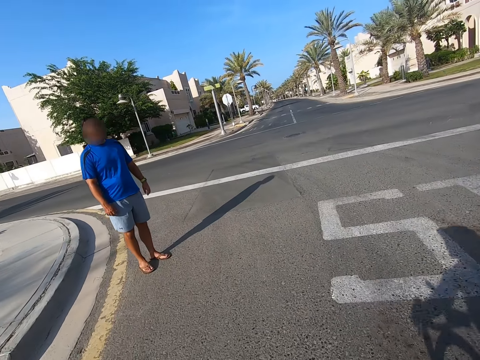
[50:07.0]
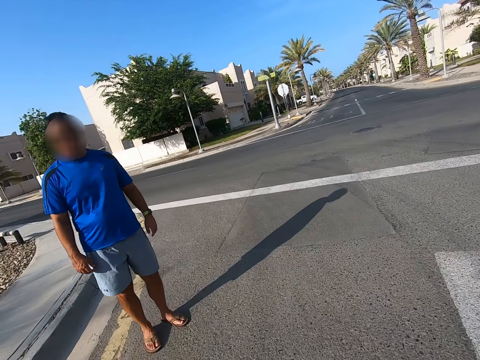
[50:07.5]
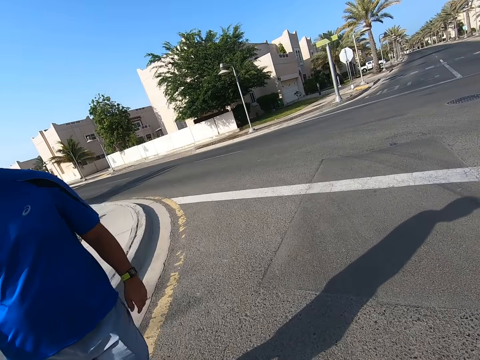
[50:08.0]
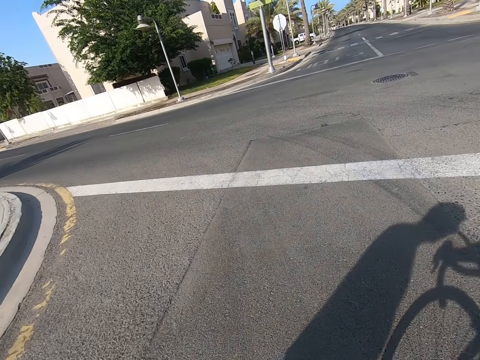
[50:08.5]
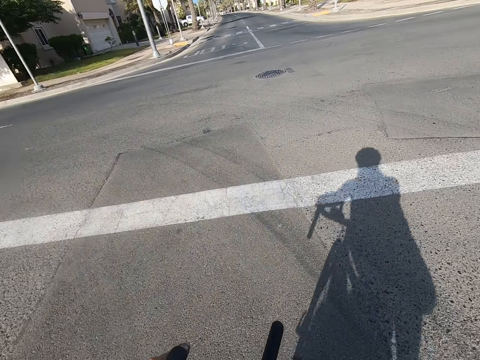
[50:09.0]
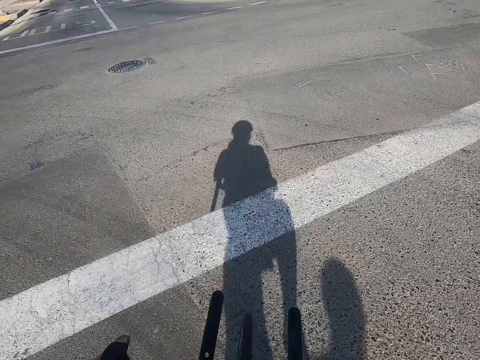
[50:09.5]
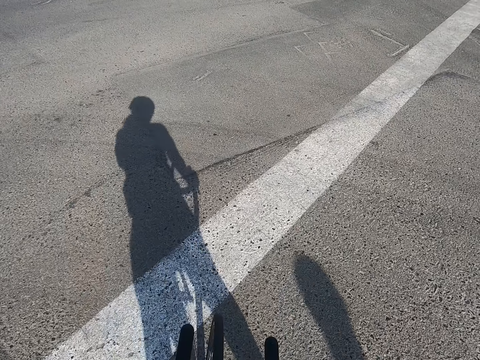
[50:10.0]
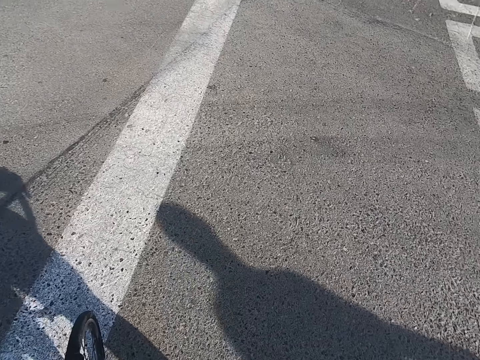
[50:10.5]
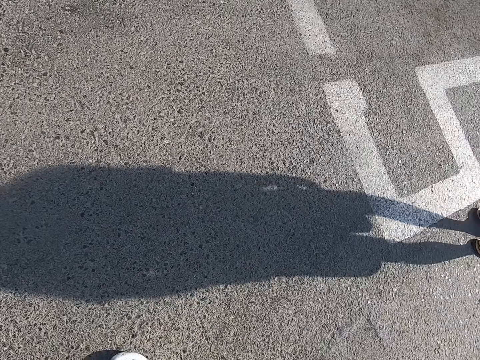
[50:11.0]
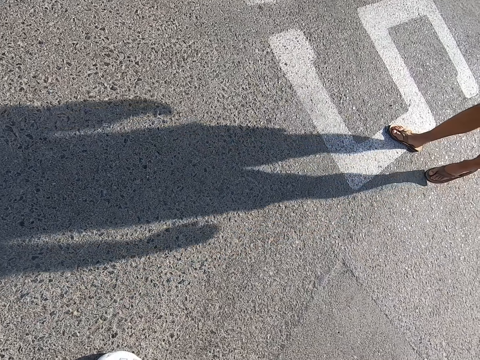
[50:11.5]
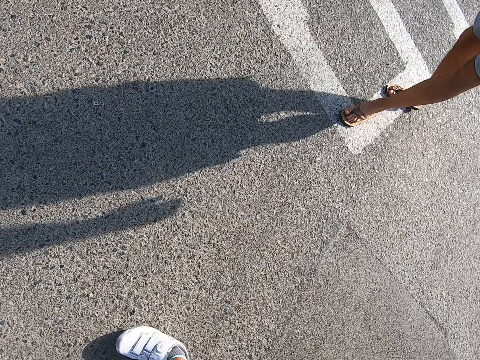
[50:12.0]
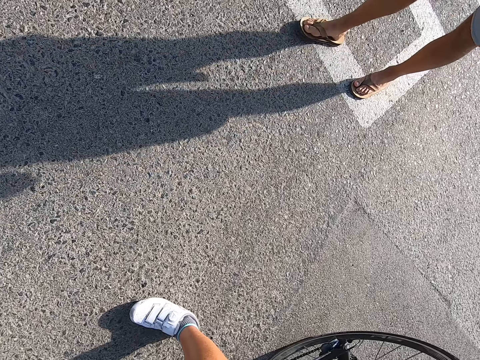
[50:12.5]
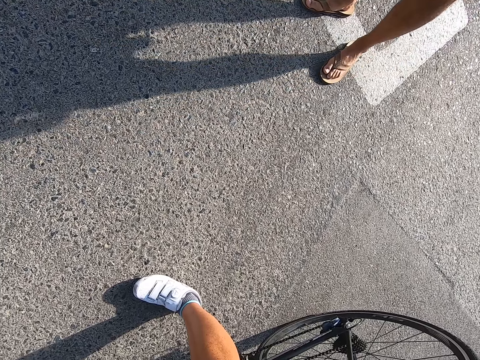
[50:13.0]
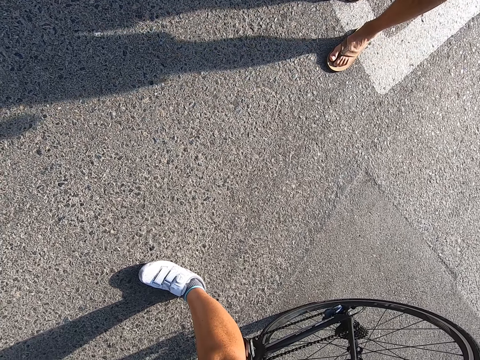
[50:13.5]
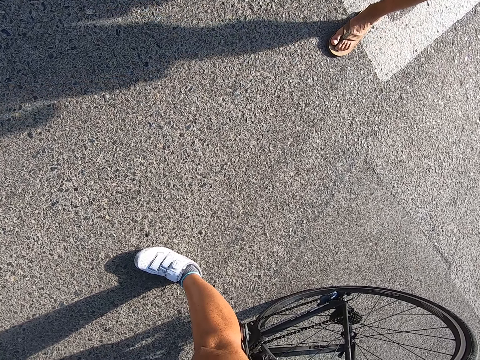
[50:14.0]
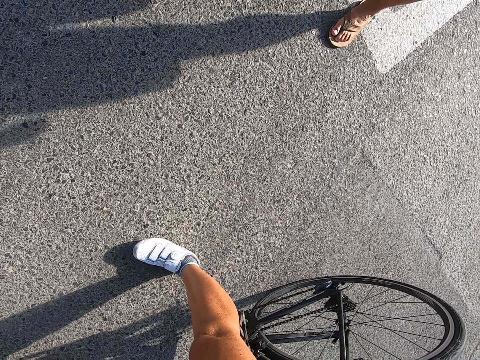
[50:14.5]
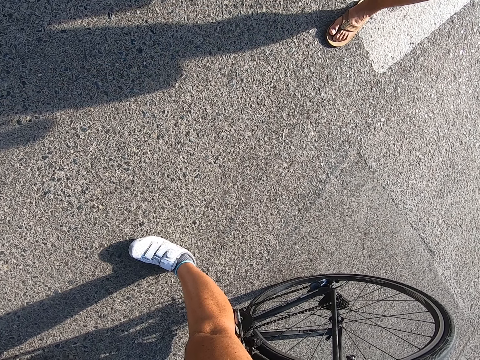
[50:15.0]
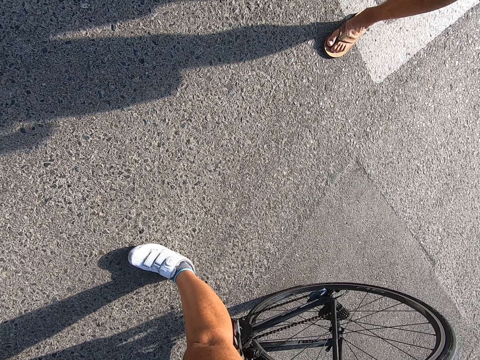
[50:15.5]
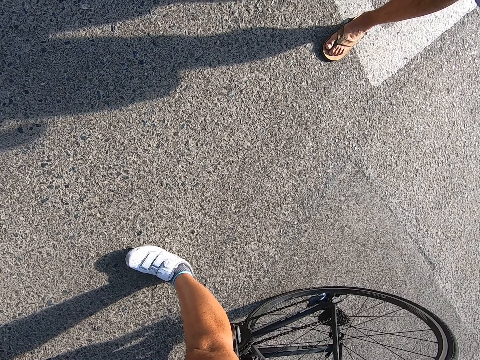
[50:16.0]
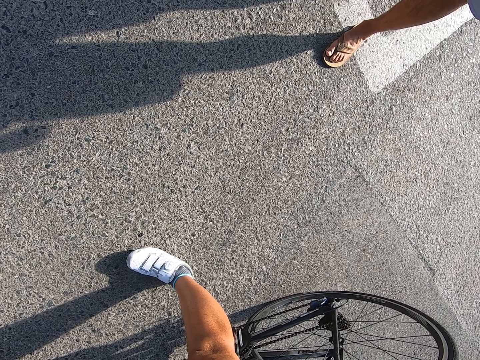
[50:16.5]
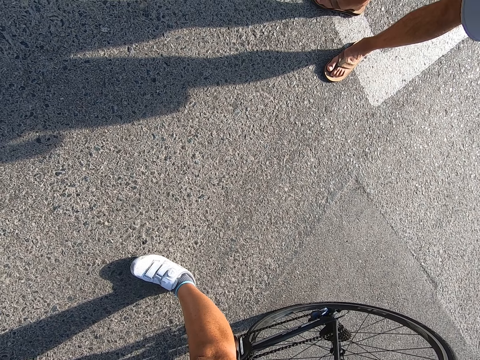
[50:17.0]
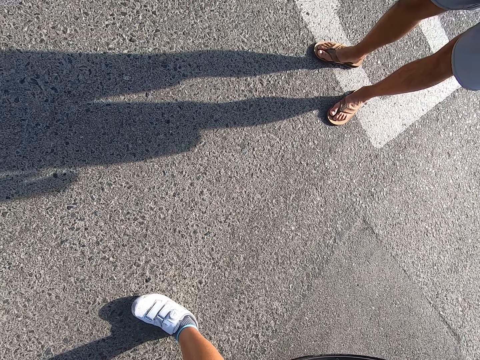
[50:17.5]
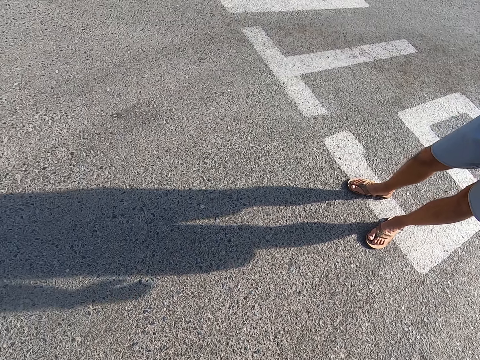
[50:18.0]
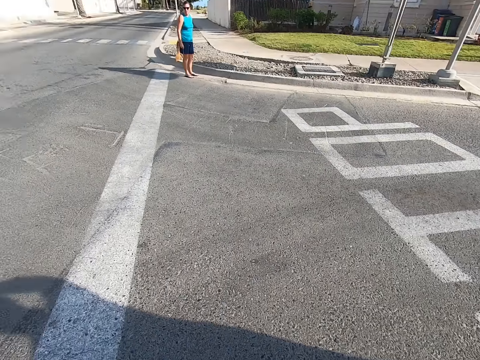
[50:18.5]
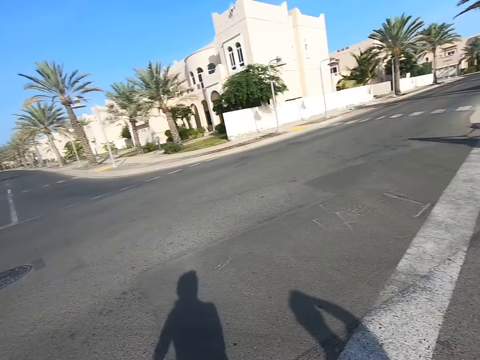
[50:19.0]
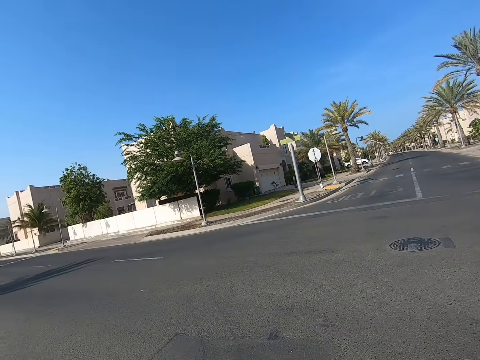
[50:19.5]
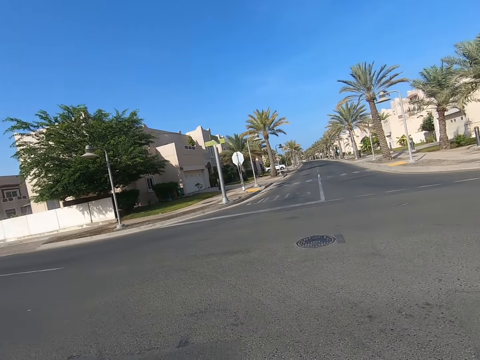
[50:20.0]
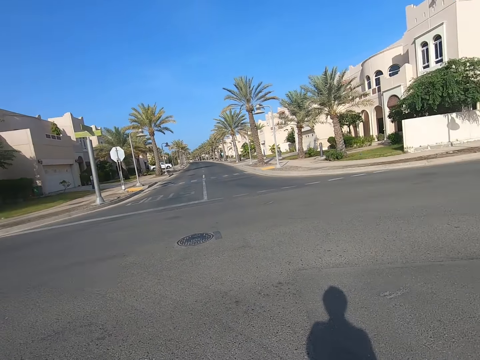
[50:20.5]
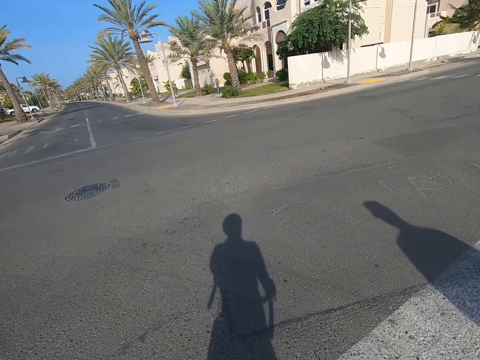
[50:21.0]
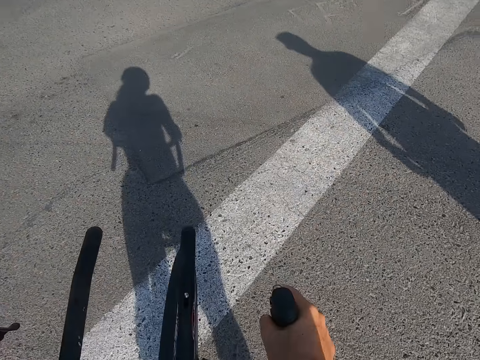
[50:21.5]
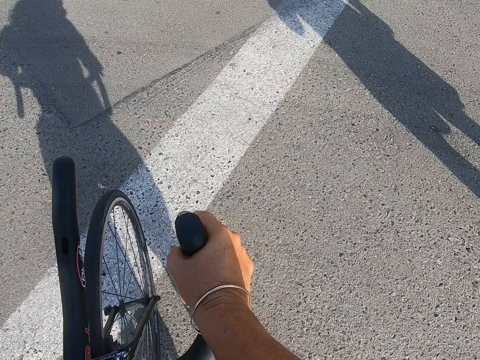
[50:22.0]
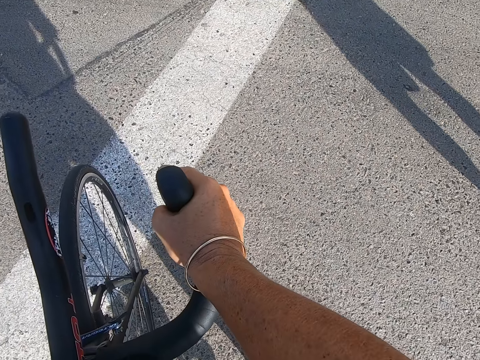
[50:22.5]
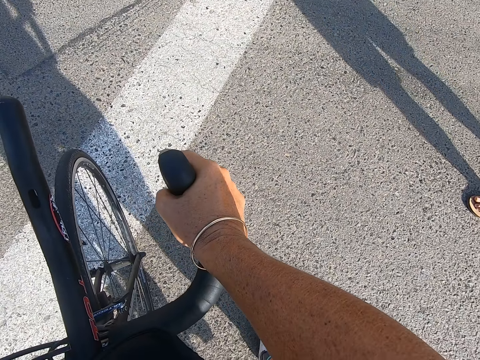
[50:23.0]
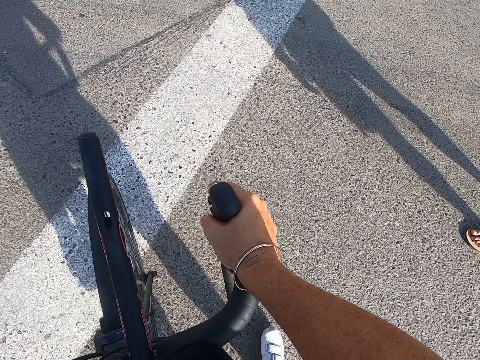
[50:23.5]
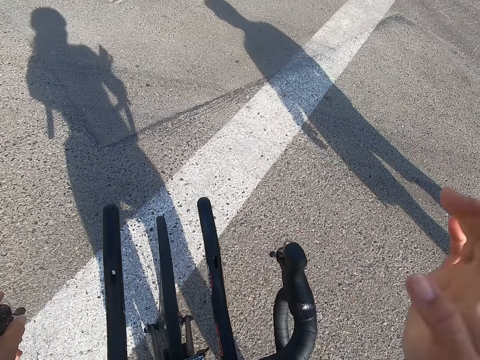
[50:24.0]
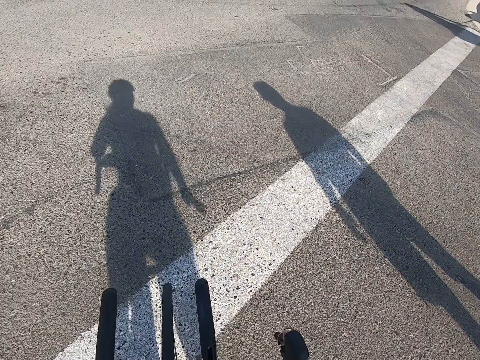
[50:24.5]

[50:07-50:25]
The camera wearer stops riding. They stand and talk with a man. The man walks towards the camera wearer. The camera wearer interacts with the man. They look around.

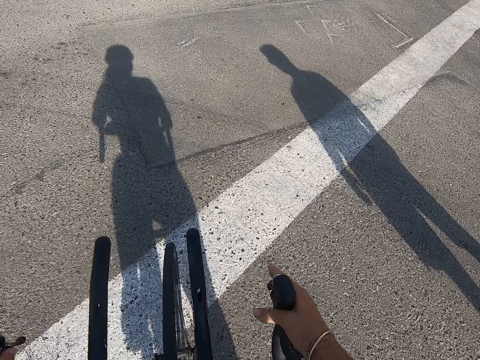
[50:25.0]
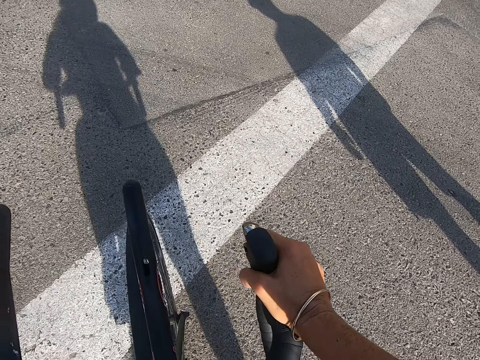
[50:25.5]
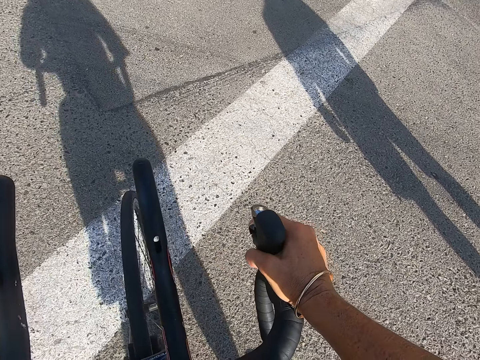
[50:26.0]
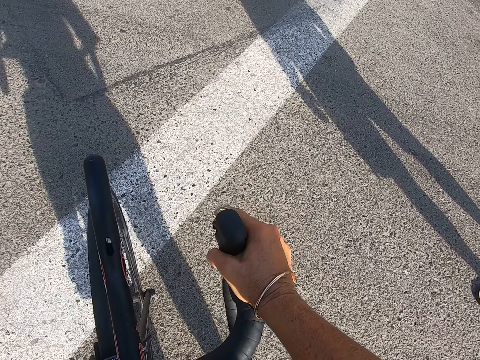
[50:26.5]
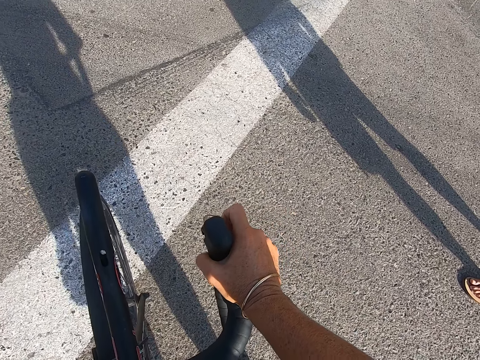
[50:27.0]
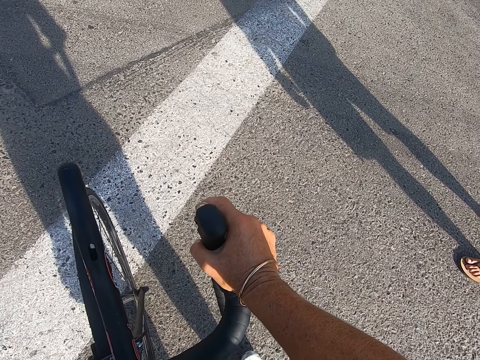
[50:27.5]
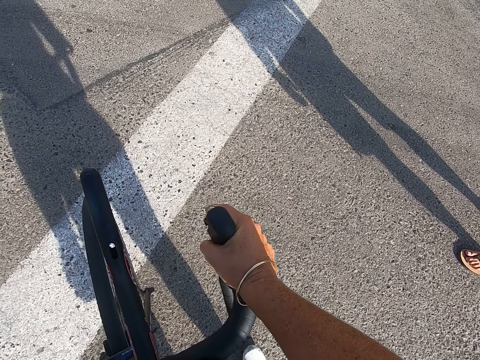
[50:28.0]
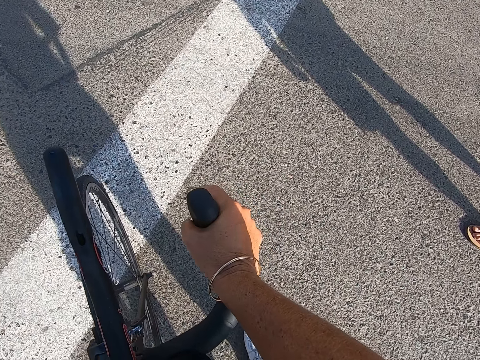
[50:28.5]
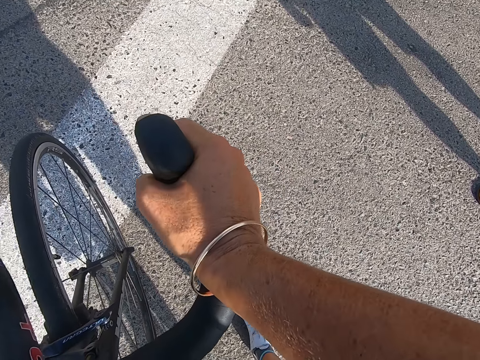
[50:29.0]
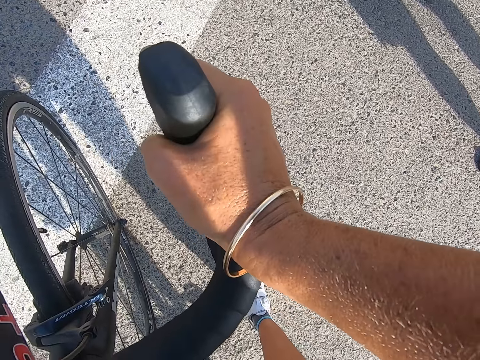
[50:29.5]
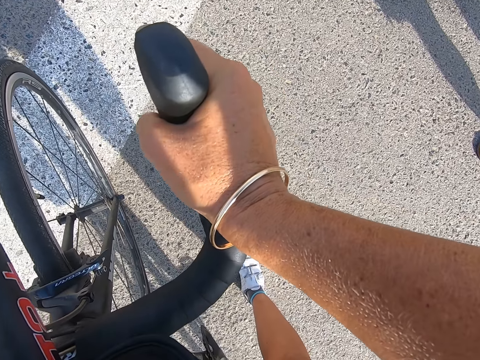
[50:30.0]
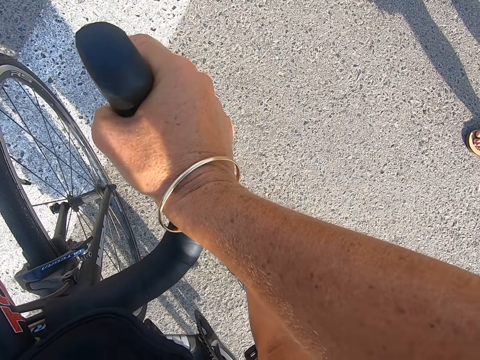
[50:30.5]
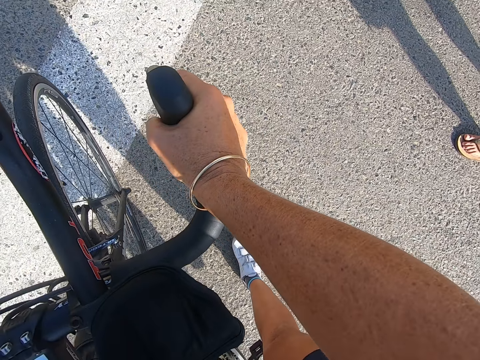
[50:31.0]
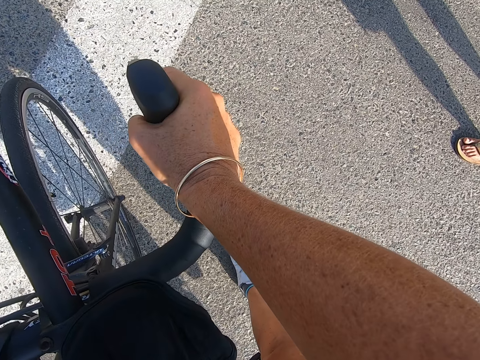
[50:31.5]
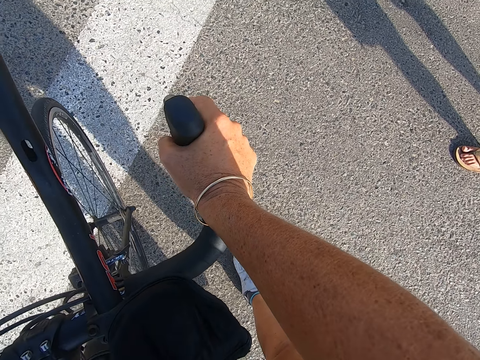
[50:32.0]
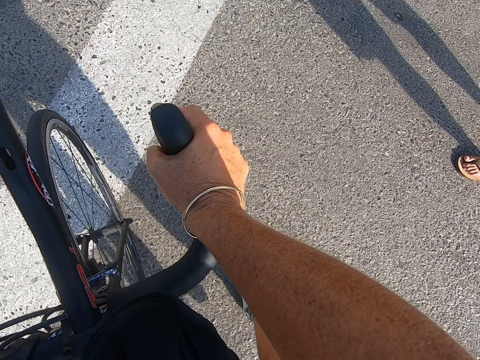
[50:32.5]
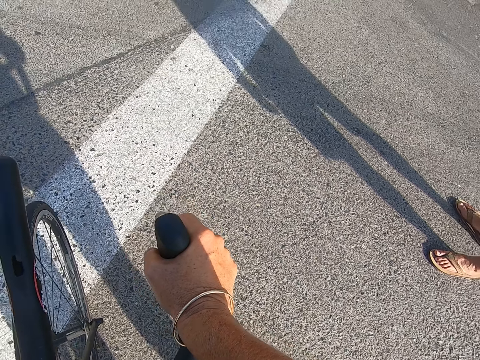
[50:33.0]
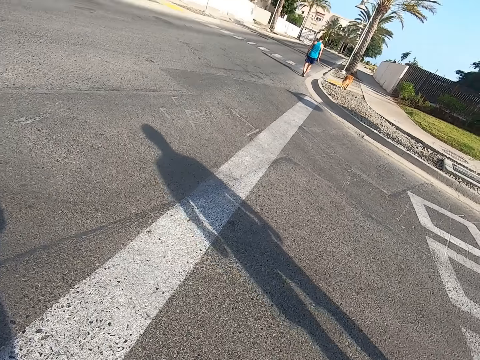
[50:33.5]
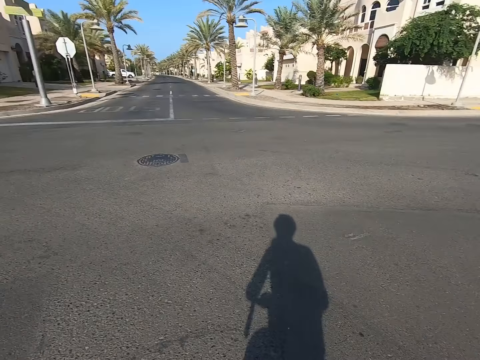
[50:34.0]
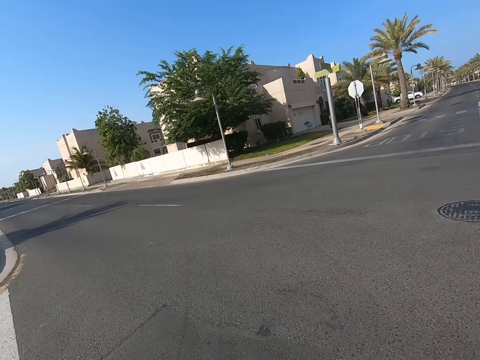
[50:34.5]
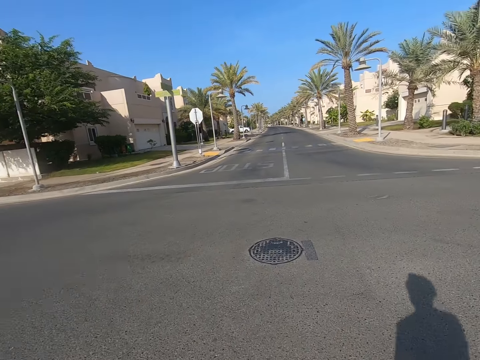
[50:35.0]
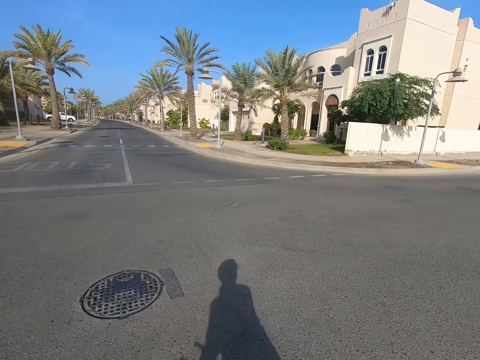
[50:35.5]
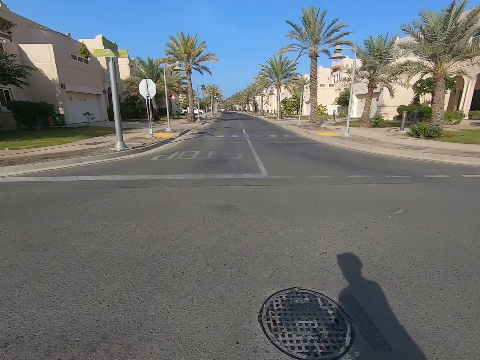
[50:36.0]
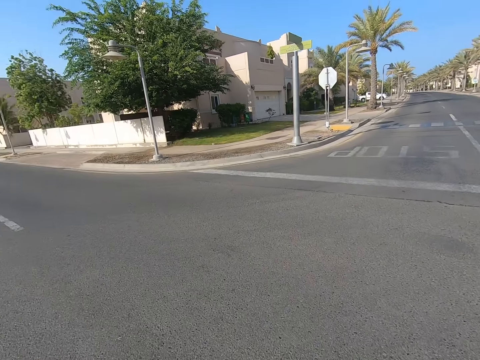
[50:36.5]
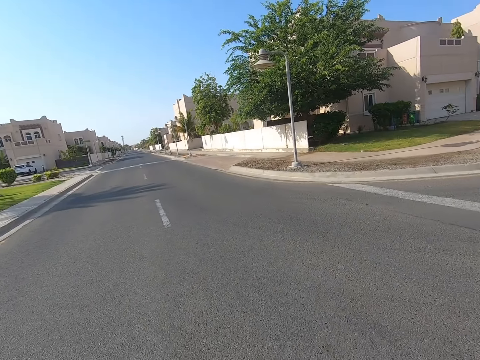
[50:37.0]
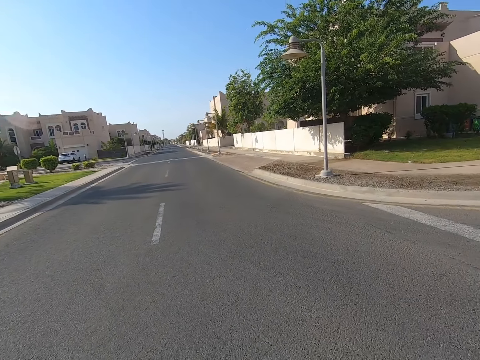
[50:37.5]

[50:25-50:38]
The camera wearer rides the bicycle.
